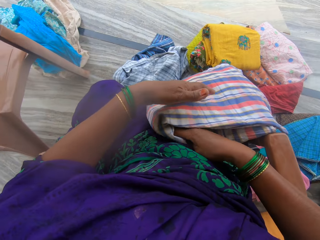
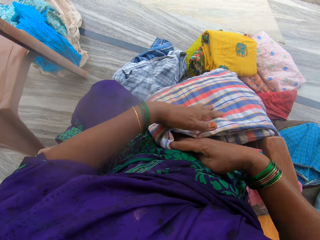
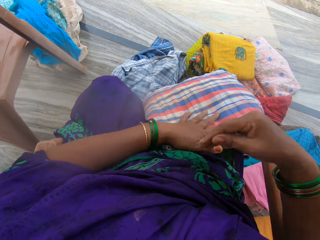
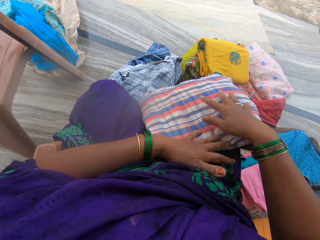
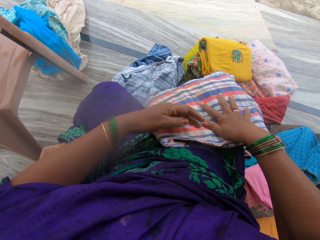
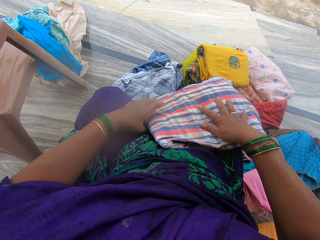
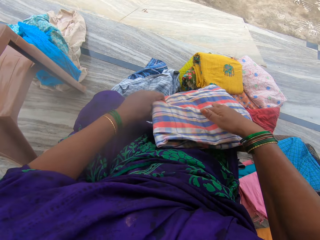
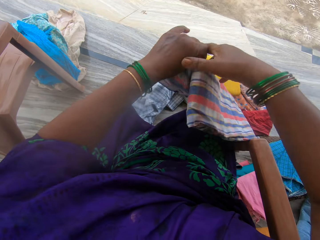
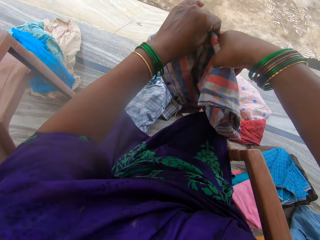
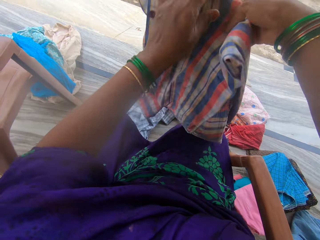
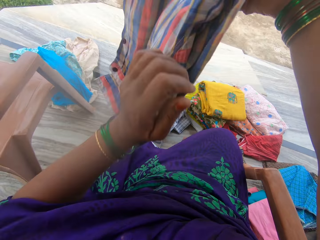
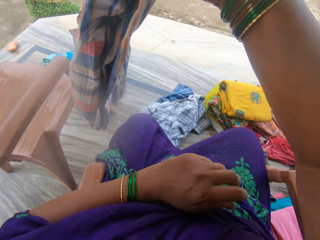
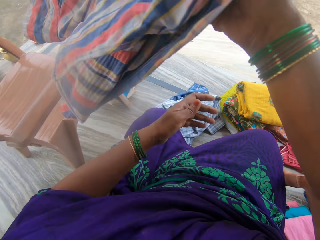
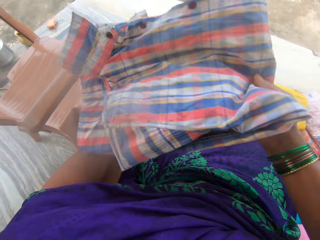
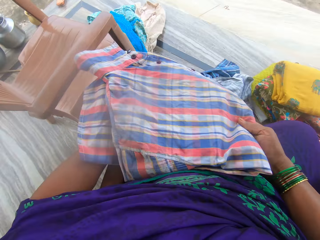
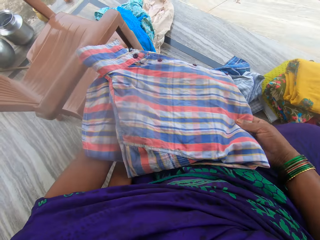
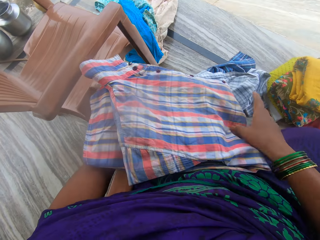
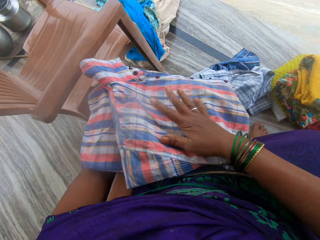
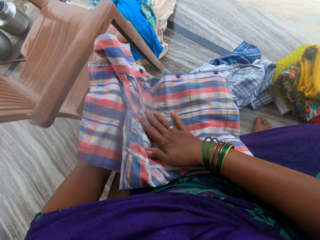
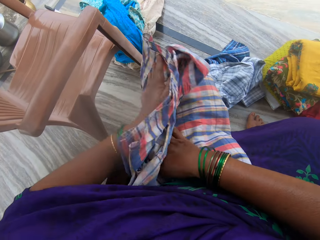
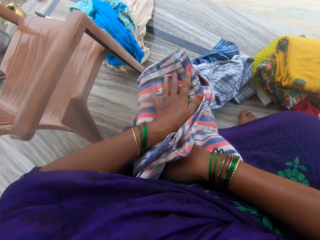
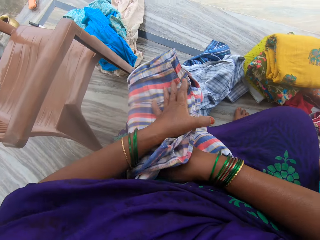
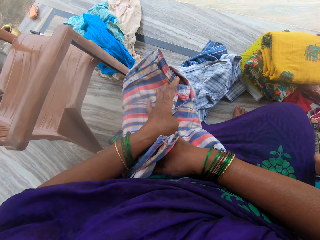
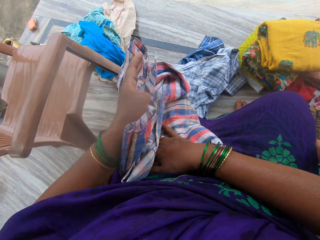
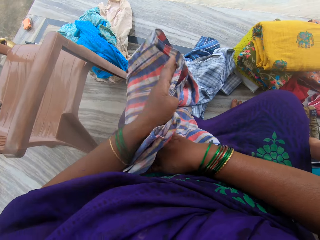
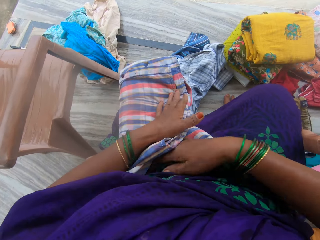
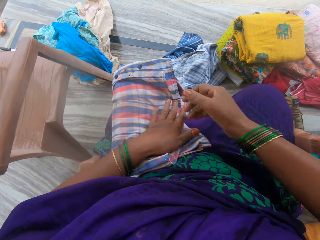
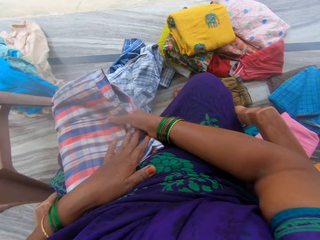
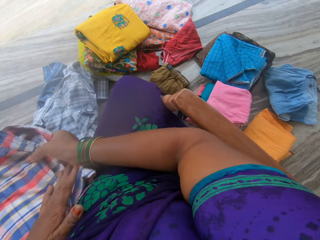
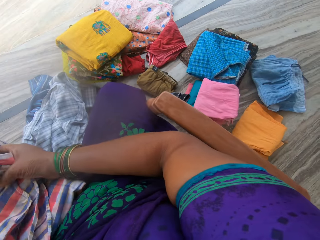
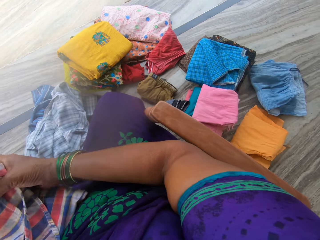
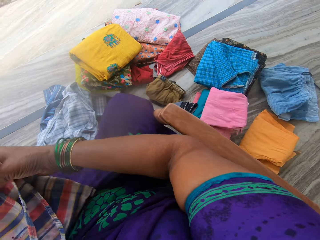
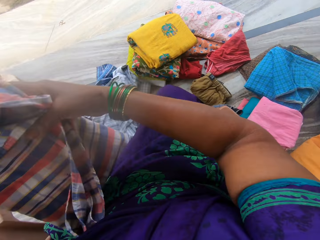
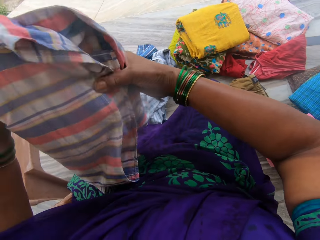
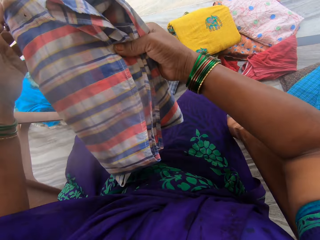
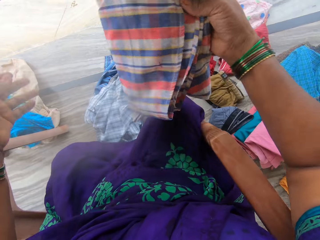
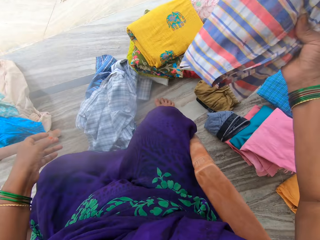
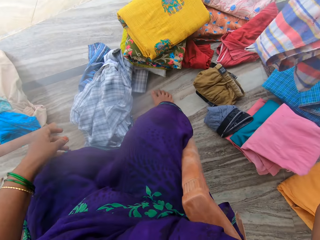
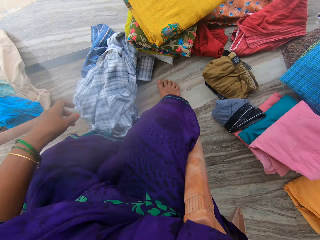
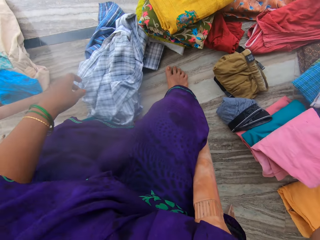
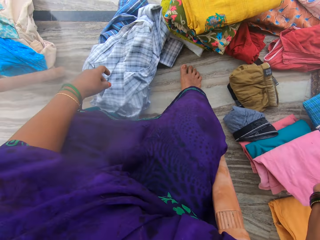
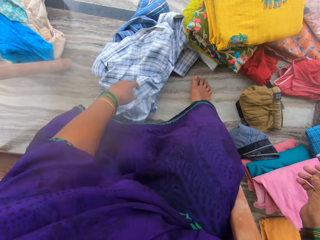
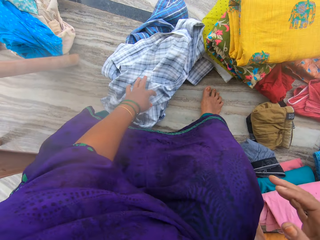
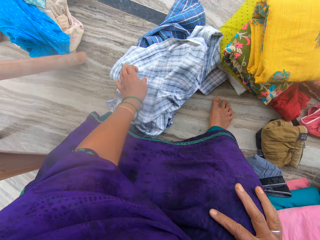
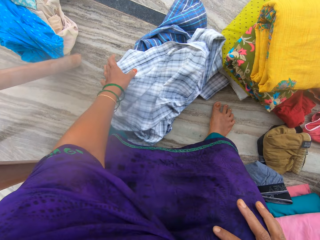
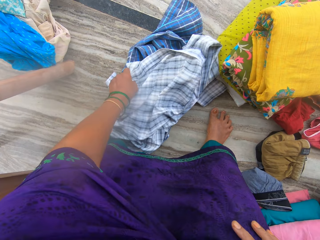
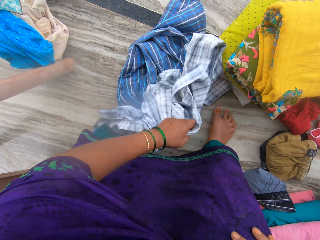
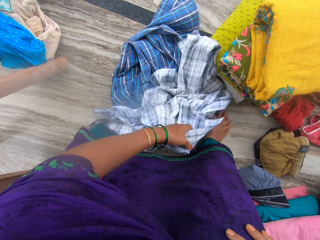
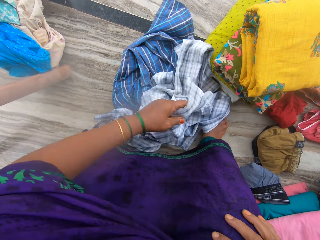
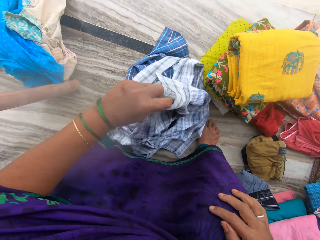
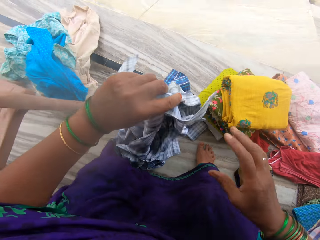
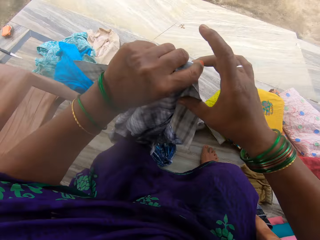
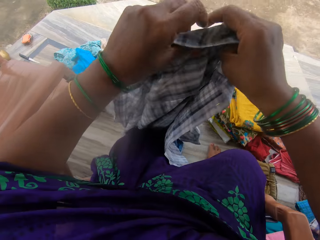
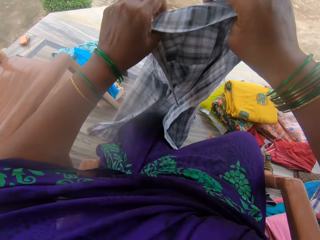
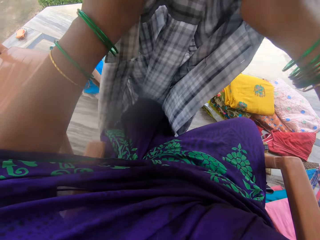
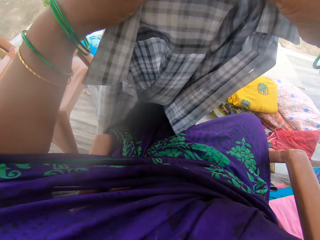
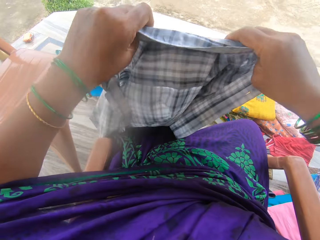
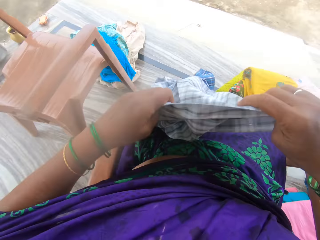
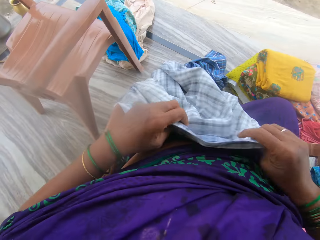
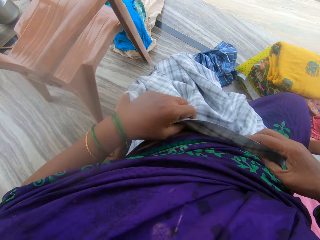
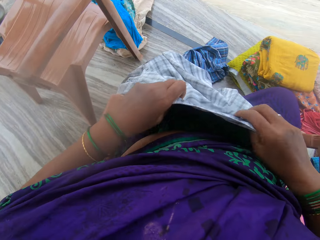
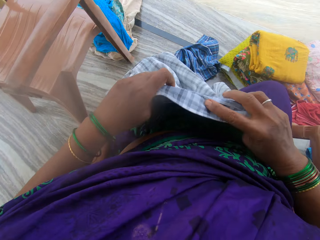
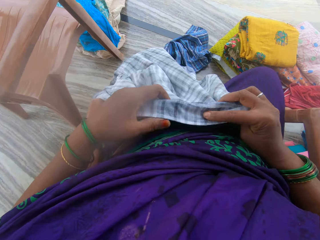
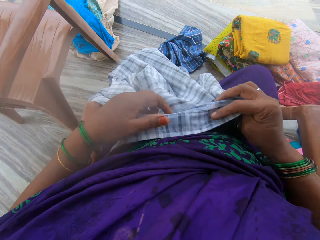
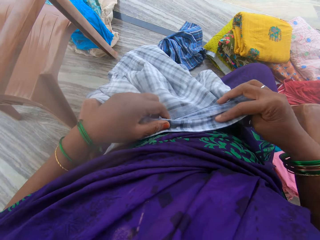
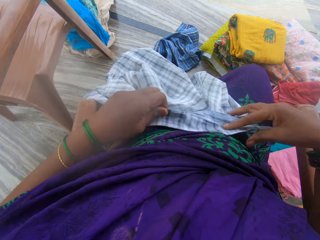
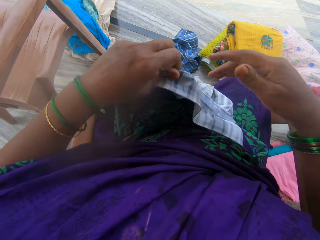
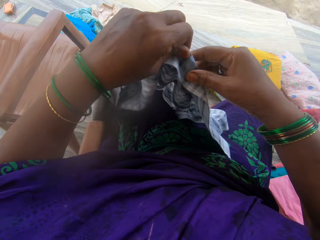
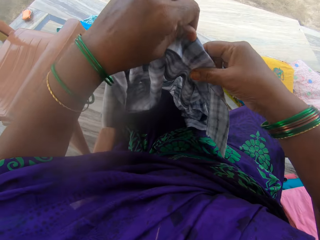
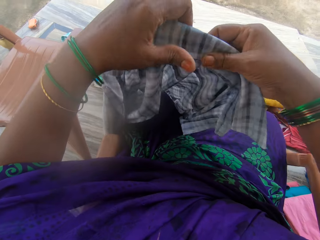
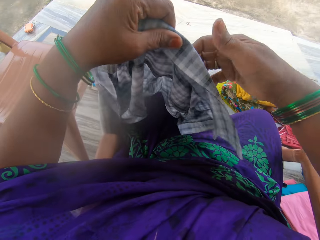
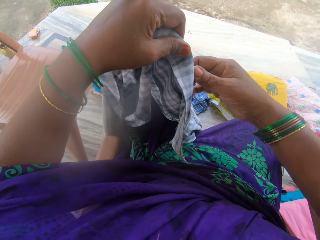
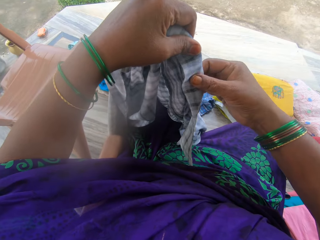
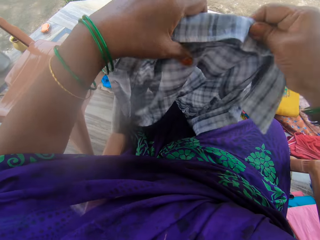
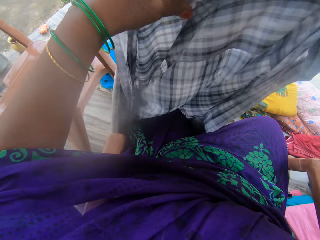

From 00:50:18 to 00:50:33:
The camera wearer lifts the shirt. She places the shirt on her lap. She folds the shirt with her hands. She lifts the shirt. She places the shirt on the clothes. She picks up the blue striped shirt with her left hand. She adjusts the cloth with her hands. She places the blue striped shirt on her lap. She folds the collar of the shirt.

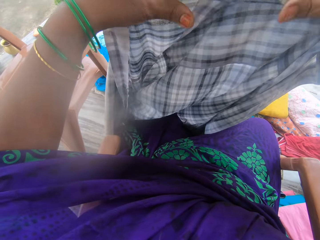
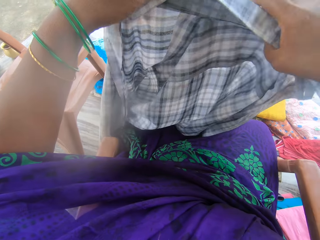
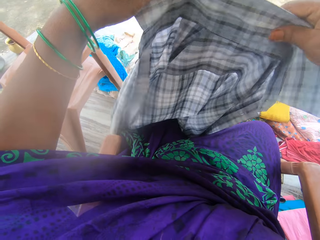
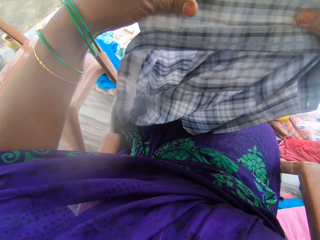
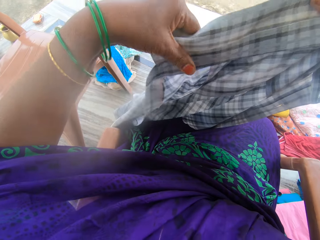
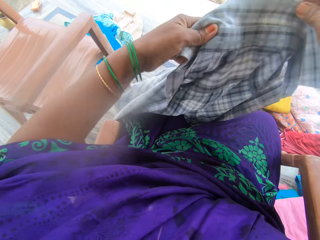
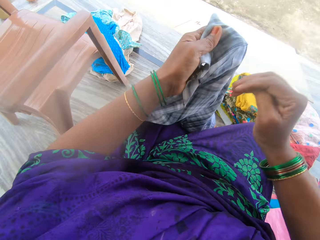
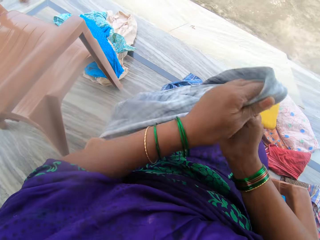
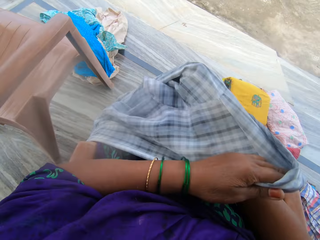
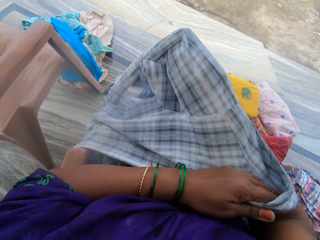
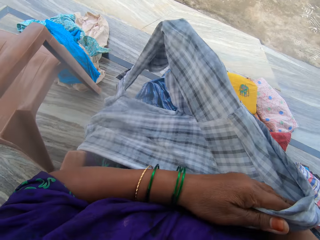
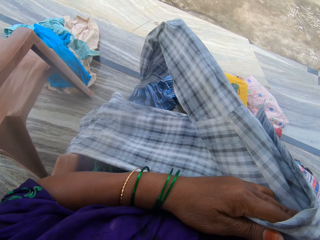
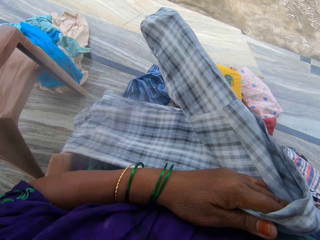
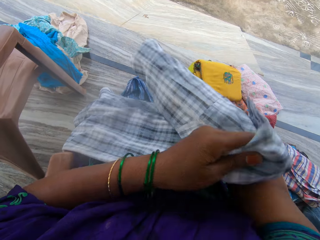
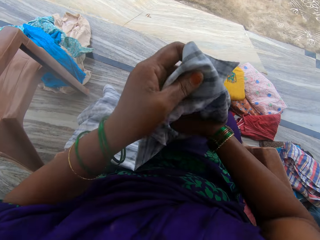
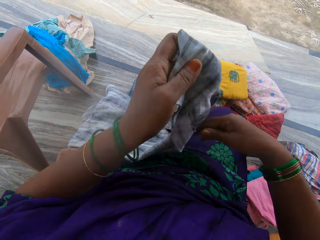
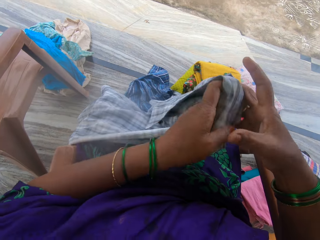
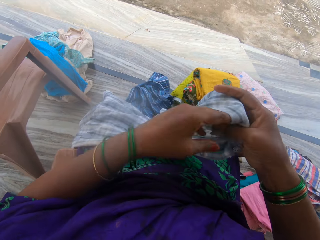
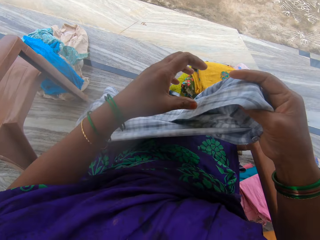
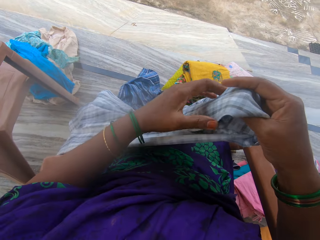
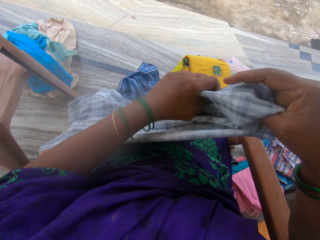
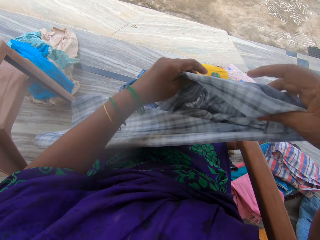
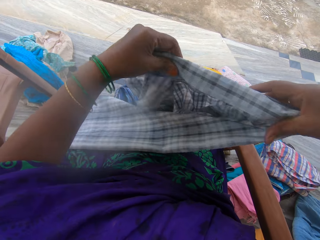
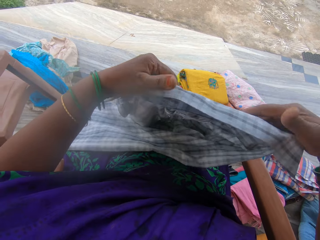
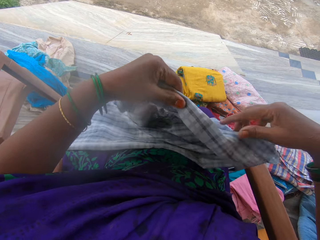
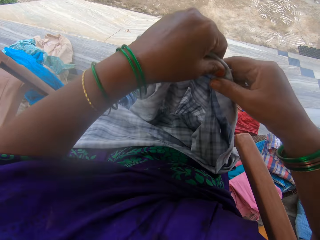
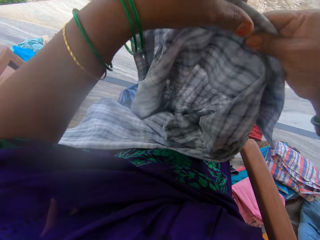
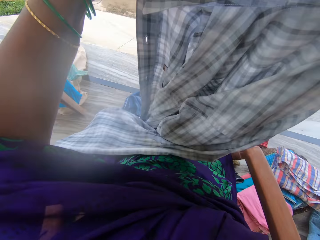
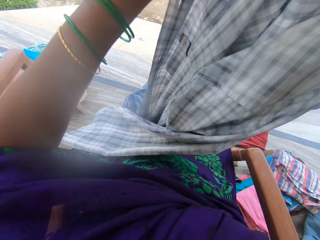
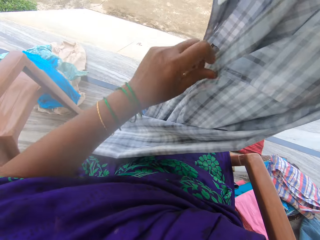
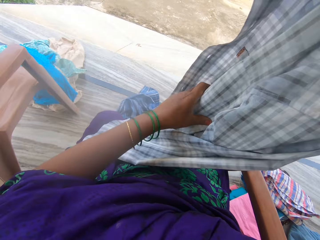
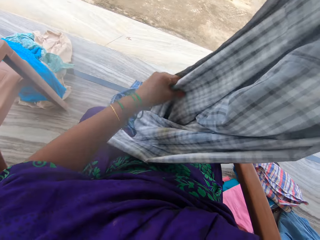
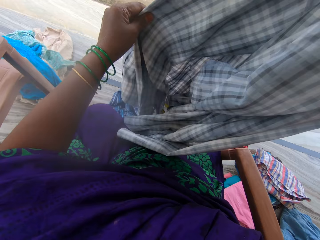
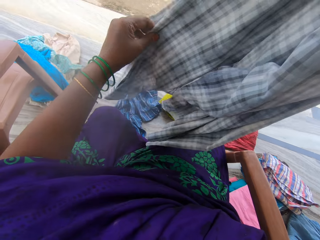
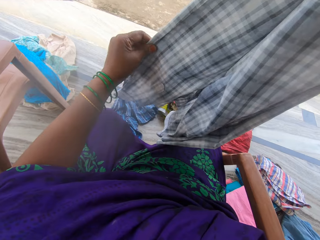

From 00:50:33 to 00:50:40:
The camera wearer looks at the shirt. They lift the shirt.
